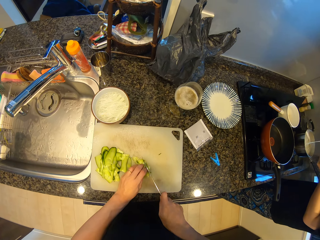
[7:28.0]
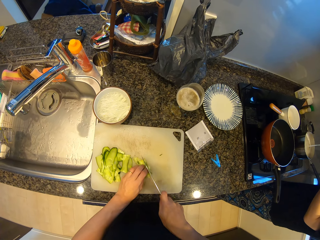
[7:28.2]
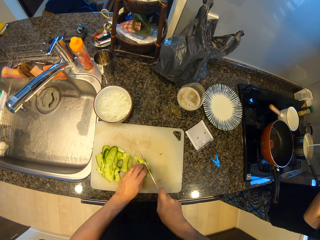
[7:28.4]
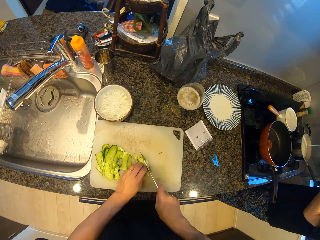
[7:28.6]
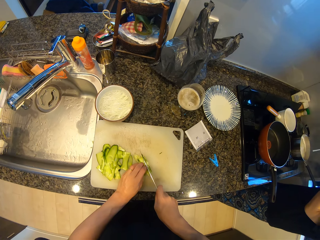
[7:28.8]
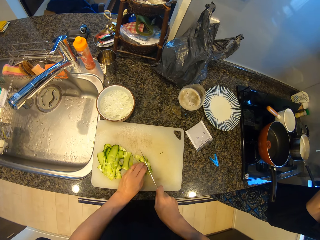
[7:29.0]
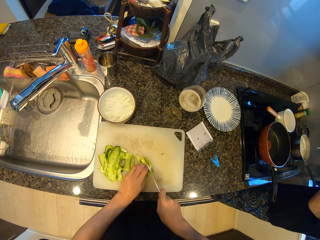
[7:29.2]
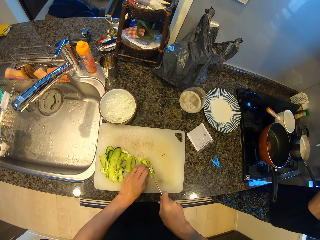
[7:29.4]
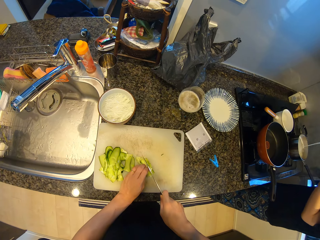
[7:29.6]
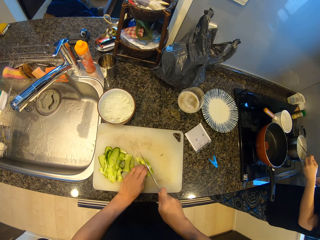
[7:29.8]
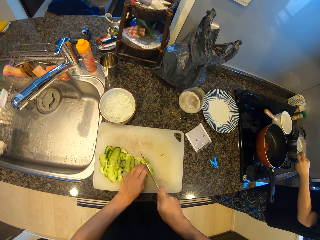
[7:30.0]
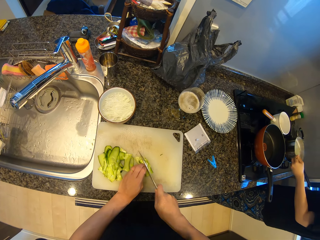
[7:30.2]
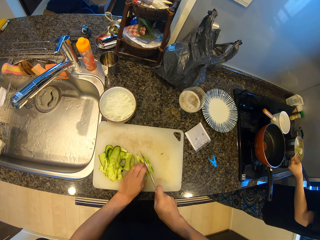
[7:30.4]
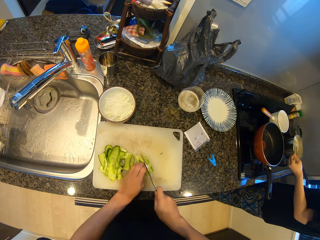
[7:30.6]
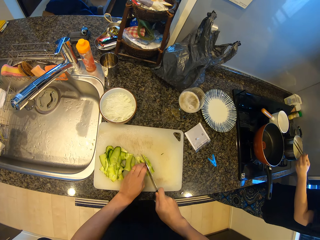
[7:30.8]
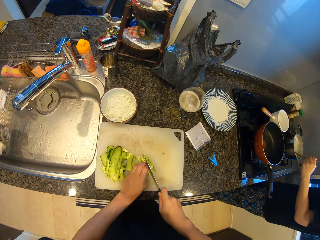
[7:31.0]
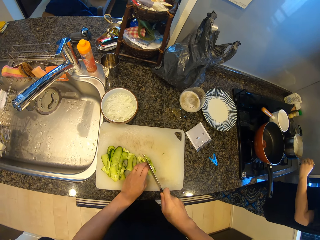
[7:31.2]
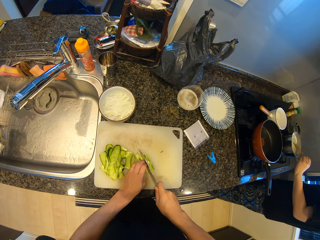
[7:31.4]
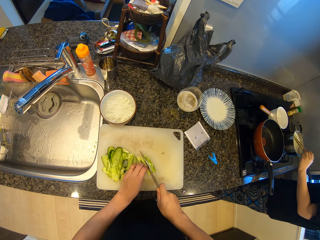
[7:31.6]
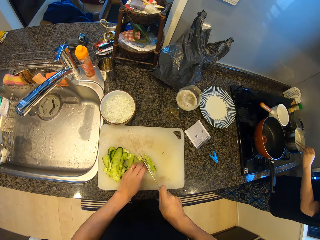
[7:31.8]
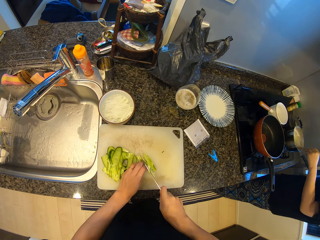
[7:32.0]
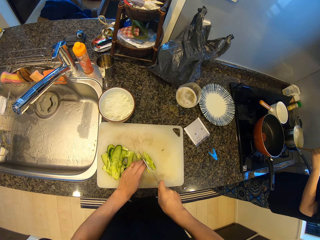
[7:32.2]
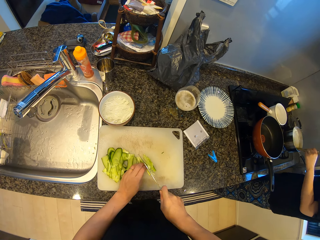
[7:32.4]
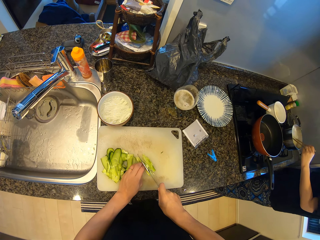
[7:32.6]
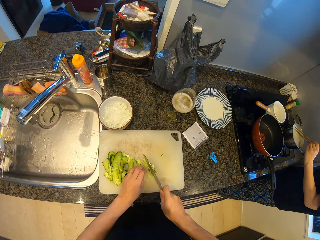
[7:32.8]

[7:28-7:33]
The camera wearer cuts pieces of cucumber on the chopping board with the knife.

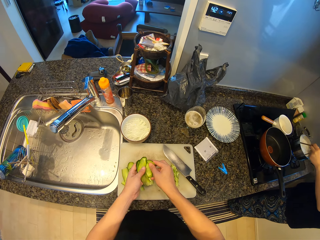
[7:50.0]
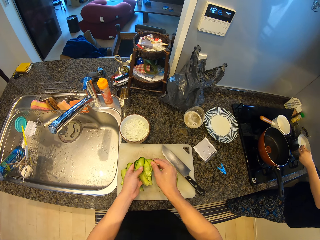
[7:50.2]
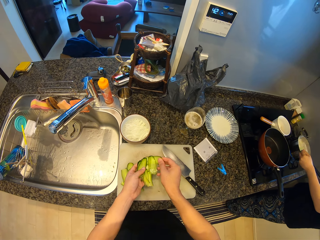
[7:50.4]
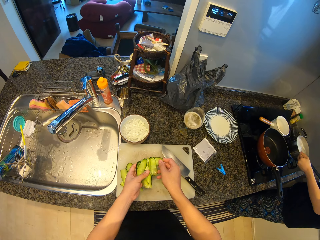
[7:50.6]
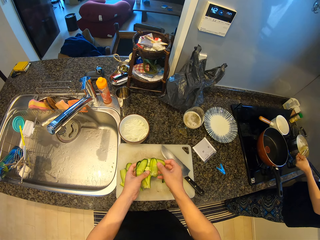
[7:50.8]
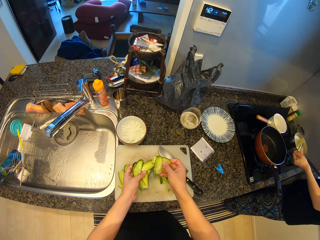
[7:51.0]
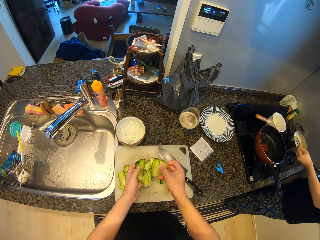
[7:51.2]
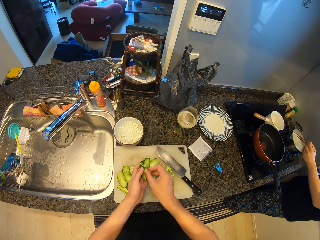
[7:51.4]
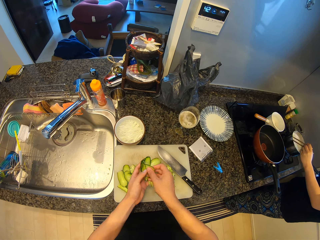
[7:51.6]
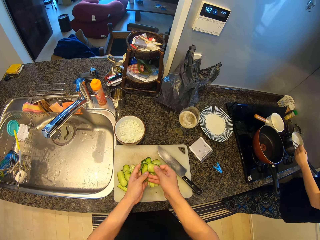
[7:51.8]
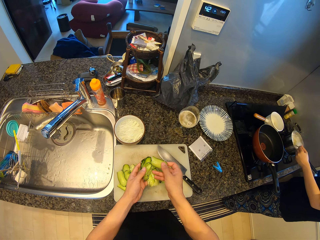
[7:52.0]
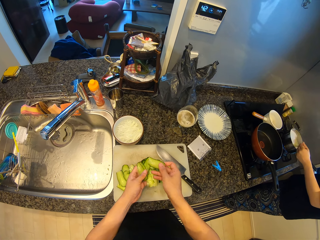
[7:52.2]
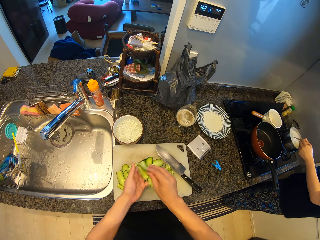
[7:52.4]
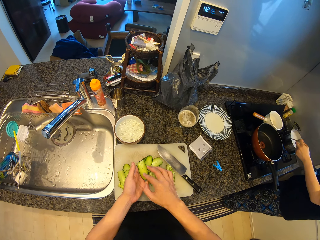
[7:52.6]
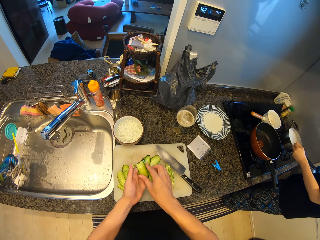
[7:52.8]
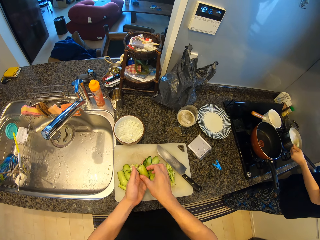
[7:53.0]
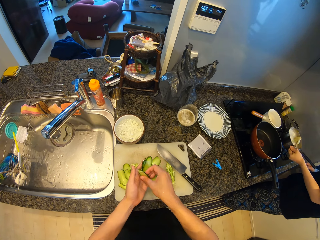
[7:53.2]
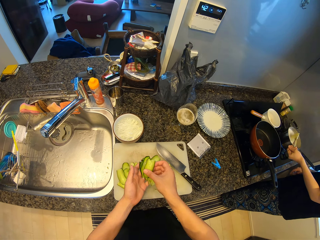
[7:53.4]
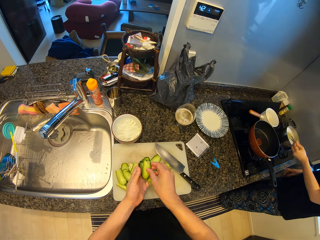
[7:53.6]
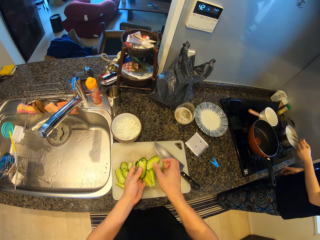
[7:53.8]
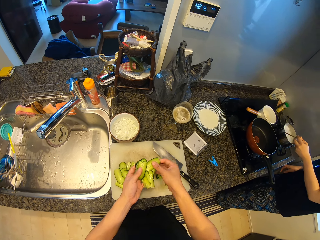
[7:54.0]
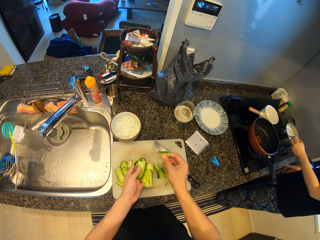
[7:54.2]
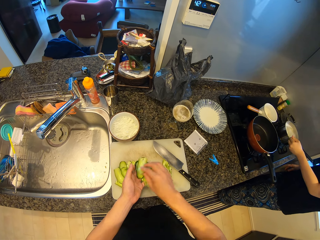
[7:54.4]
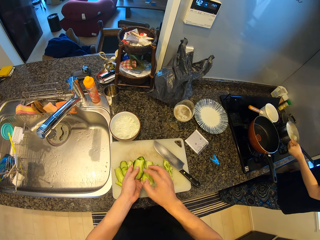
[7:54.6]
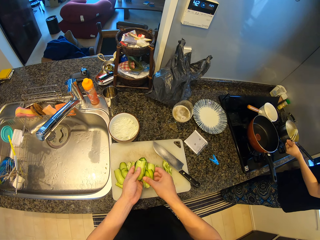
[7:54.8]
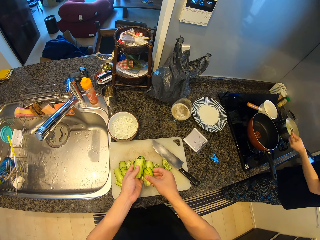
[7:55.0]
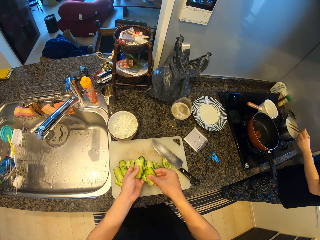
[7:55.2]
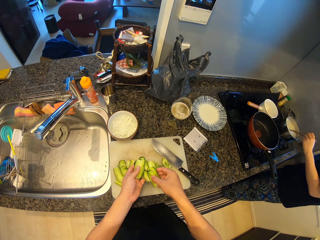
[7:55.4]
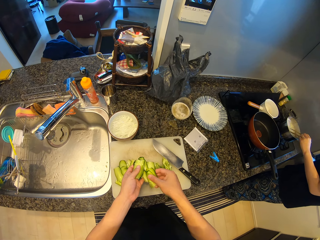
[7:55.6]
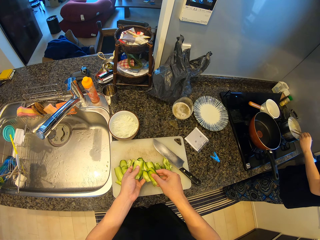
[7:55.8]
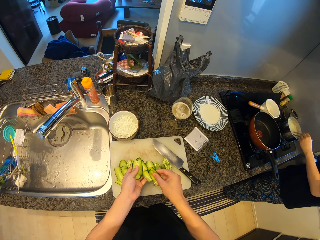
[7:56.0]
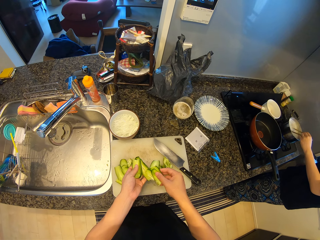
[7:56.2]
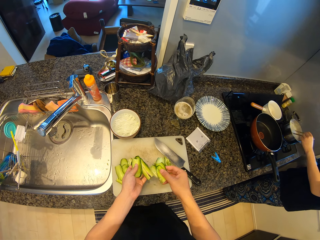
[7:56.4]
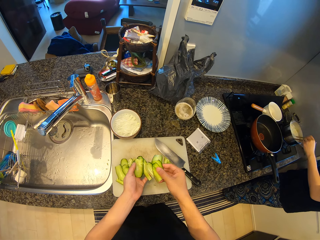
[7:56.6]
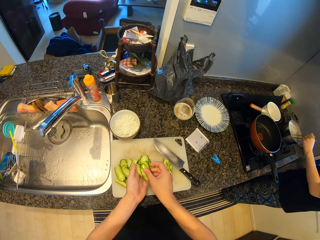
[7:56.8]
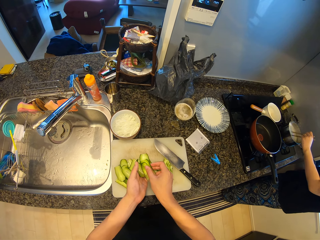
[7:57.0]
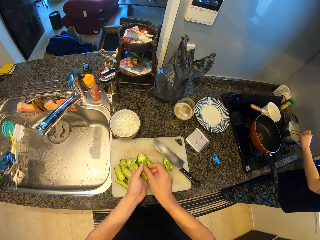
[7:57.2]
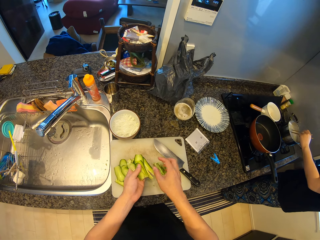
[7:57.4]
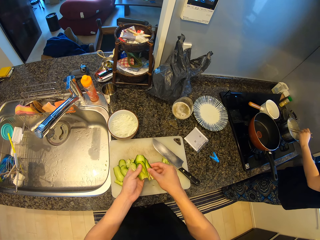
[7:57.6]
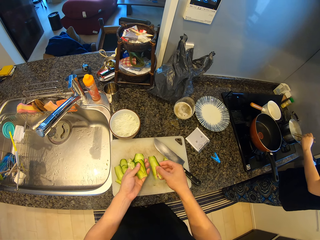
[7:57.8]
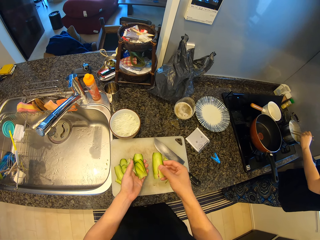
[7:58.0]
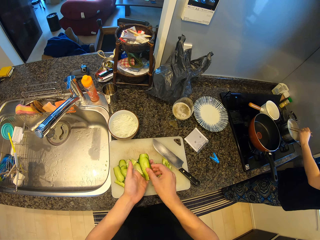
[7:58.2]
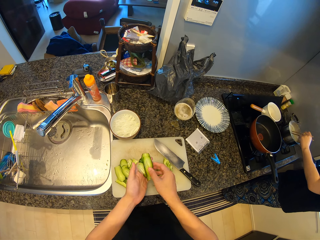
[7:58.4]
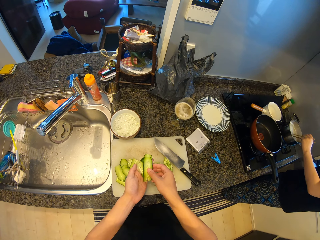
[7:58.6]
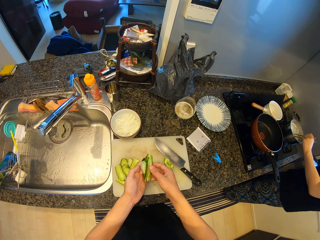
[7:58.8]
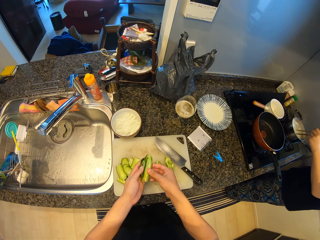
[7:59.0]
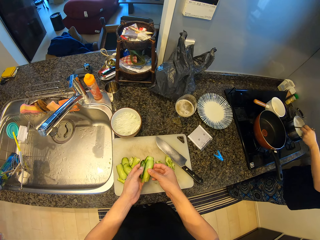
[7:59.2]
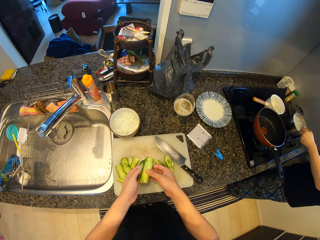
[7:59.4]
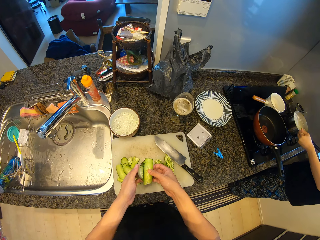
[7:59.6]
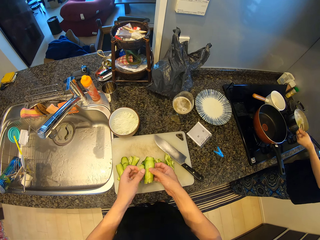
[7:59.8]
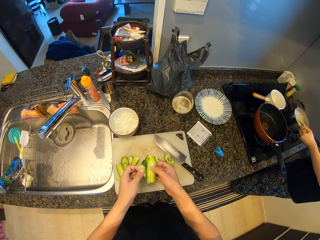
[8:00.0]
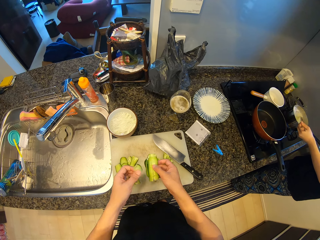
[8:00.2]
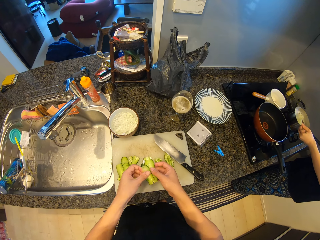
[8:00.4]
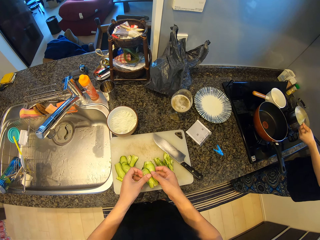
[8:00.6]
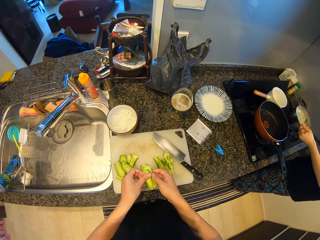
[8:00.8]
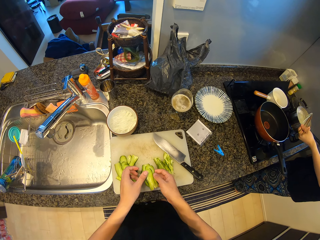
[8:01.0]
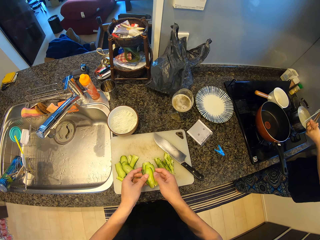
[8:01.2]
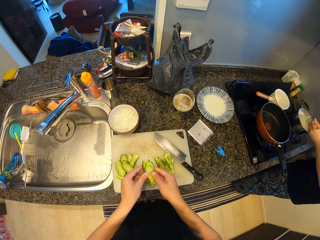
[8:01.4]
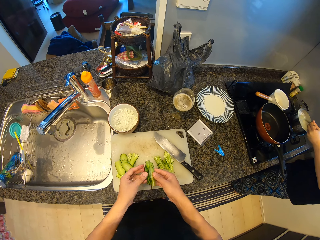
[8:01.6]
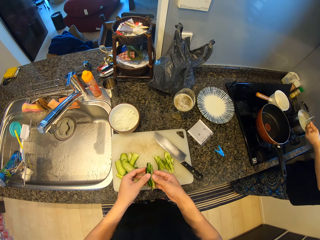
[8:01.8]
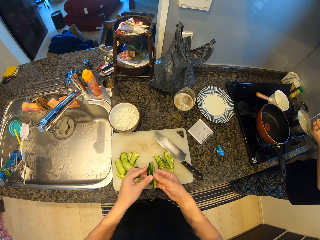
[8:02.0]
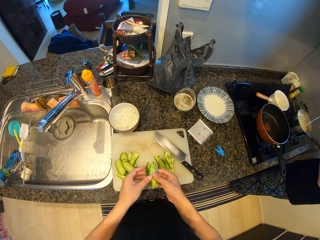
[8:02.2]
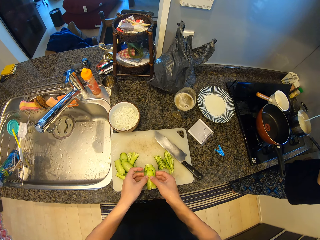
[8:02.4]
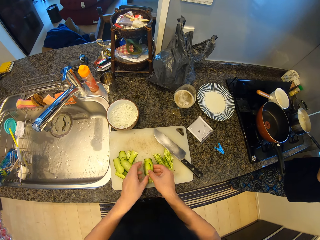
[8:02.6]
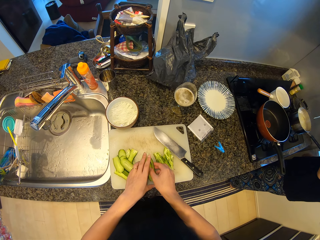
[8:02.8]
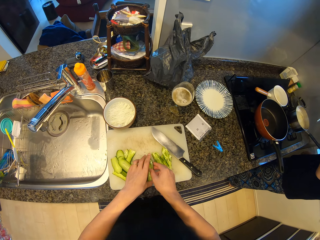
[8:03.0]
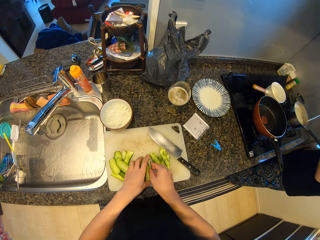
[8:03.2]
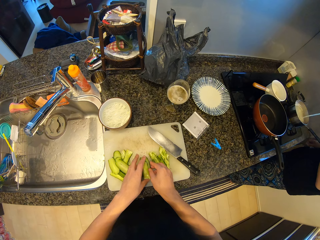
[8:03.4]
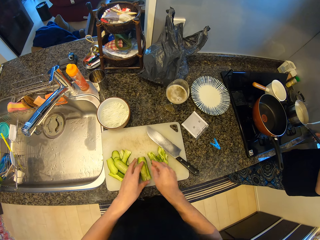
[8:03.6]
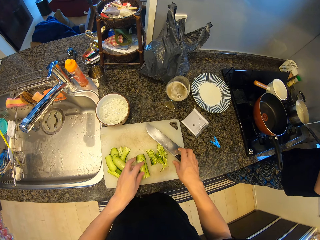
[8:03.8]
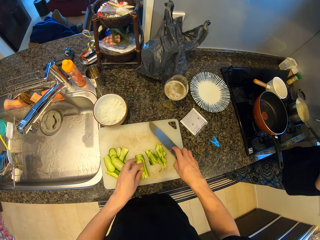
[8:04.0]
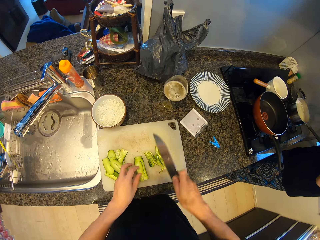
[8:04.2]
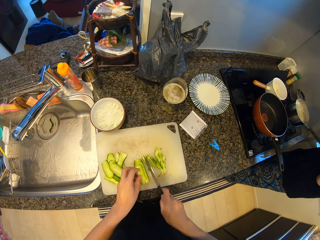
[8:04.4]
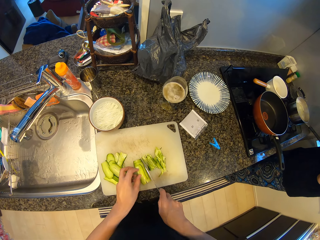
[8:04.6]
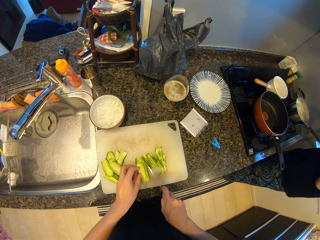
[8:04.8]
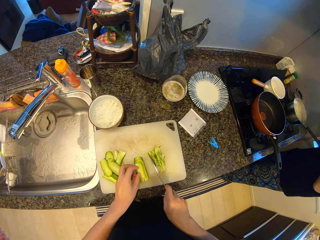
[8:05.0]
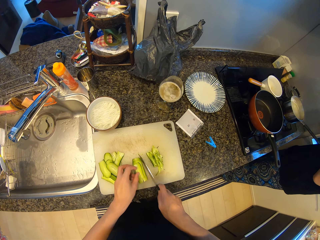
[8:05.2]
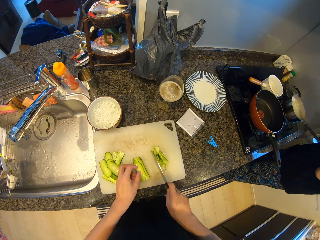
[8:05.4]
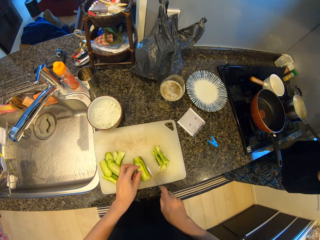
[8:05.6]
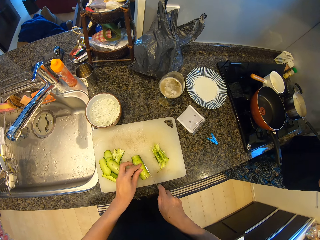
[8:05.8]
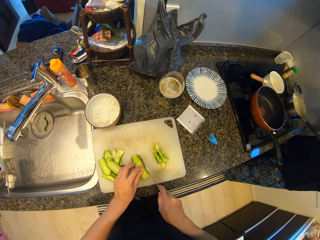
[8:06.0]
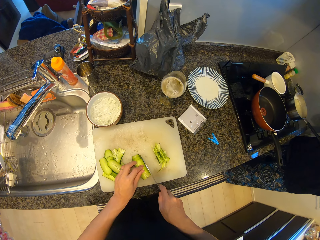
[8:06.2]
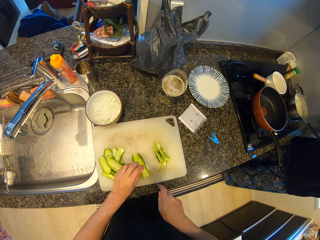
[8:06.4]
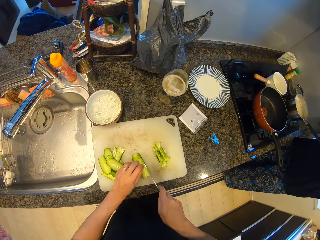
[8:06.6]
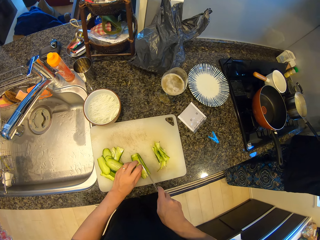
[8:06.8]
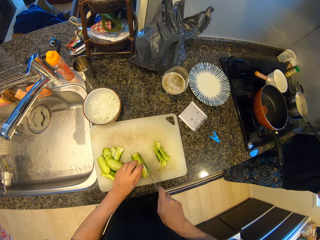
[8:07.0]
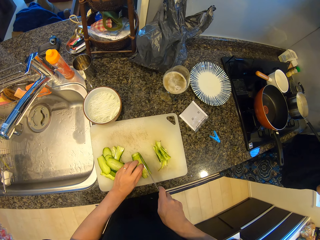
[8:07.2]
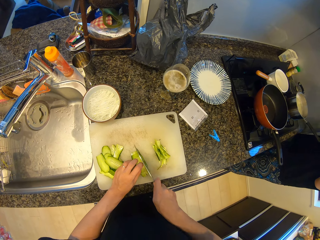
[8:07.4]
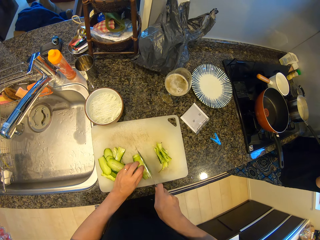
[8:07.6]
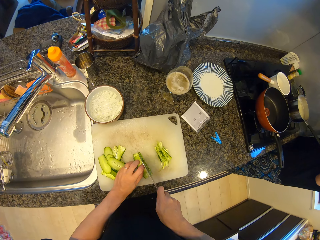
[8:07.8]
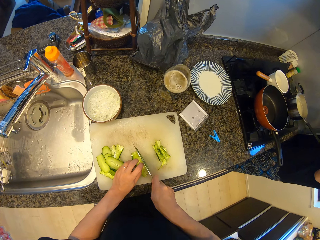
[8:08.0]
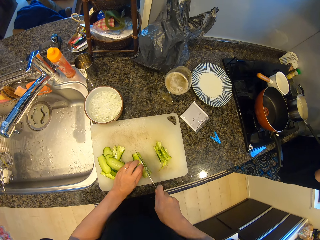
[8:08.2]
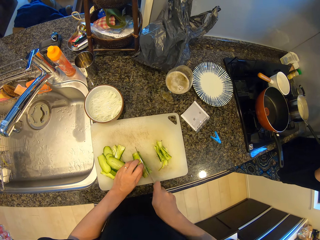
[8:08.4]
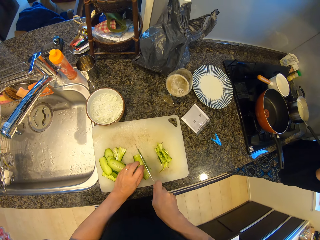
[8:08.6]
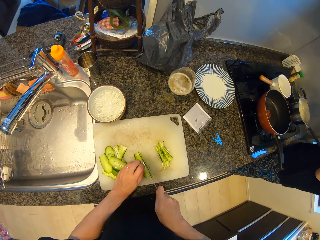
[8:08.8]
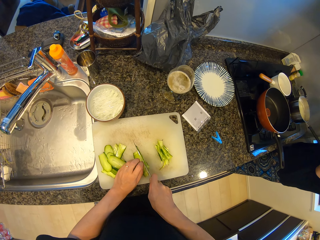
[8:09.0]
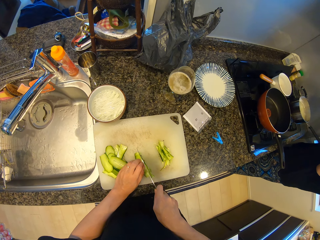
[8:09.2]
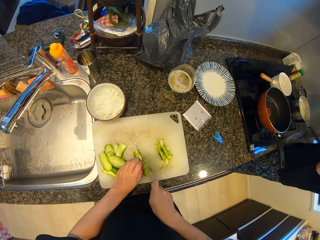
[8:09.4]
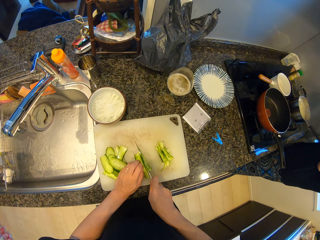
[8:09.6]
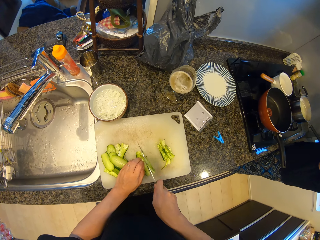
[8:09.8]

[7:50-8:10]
The camera wearer assembles pieces of cucumber on the chopping board. They pick up the knife from the chopping board. A lady scoops spaghetti from a cooking pot with chopsticks. The camera wearer cuts pieces of cucumber on the chopping board with the knife.
